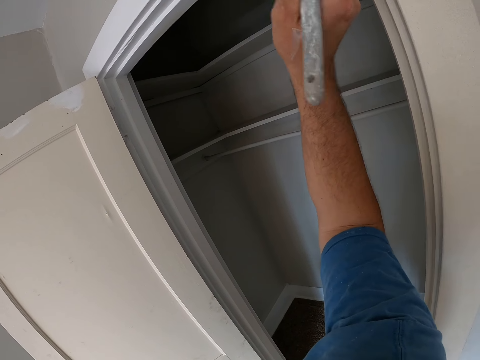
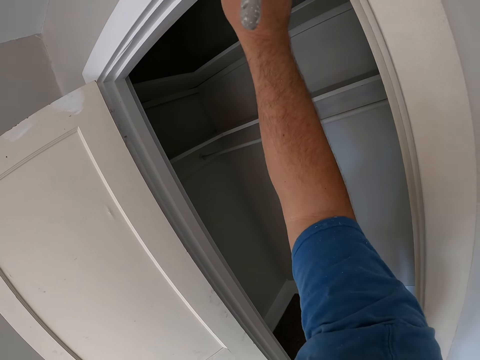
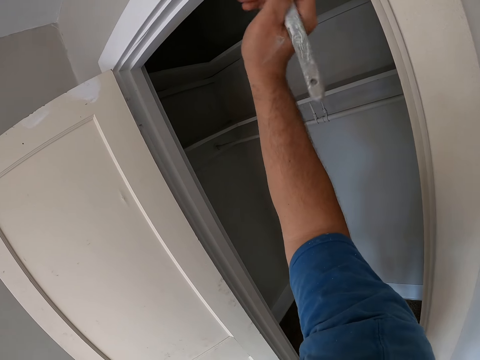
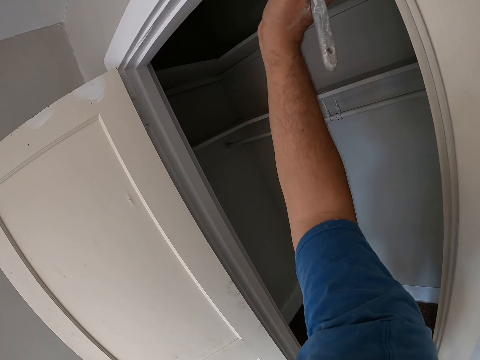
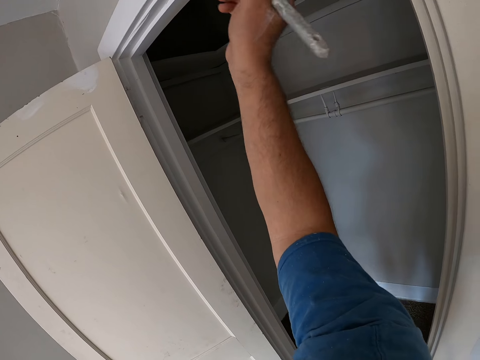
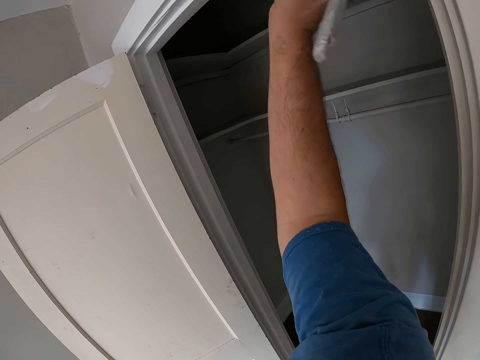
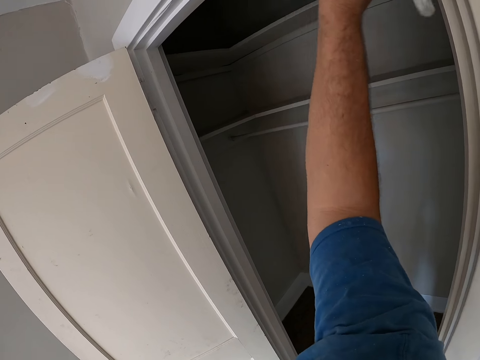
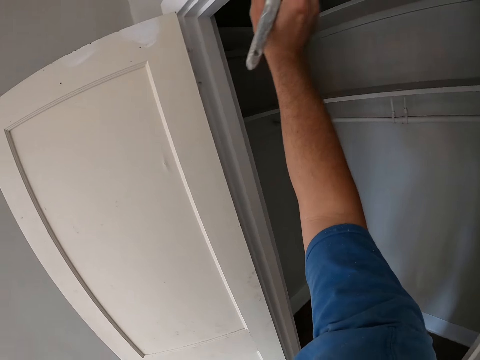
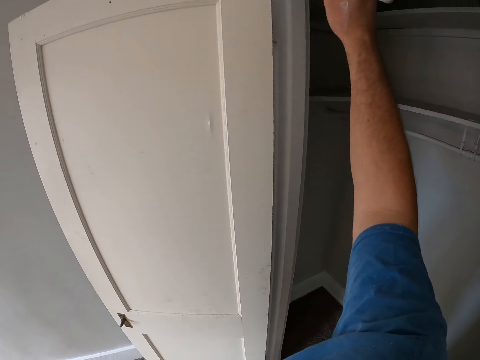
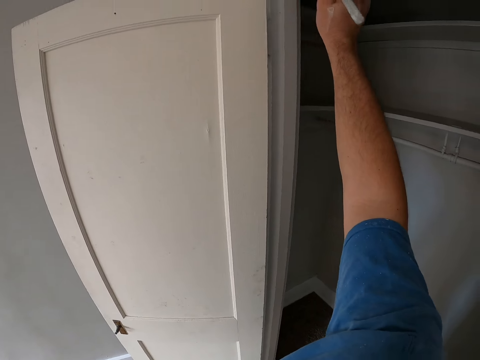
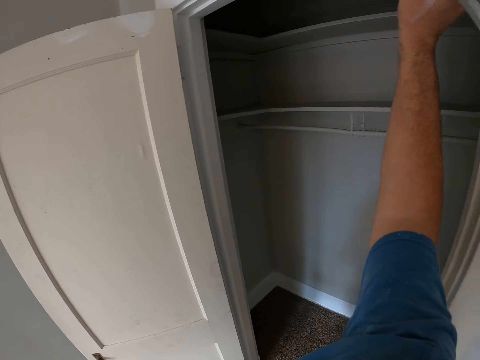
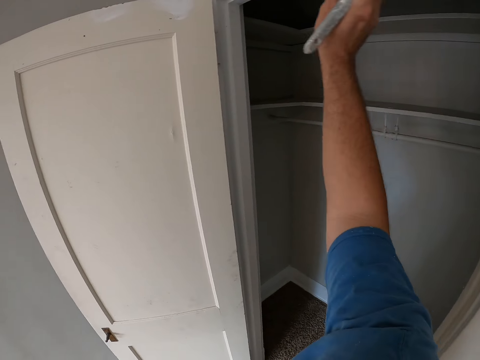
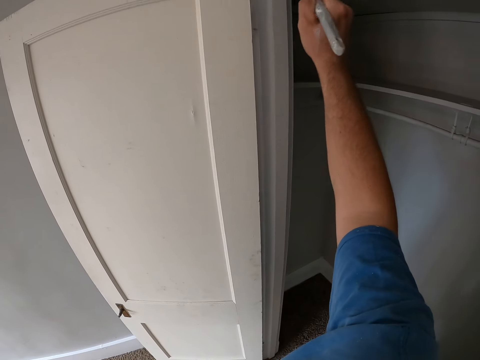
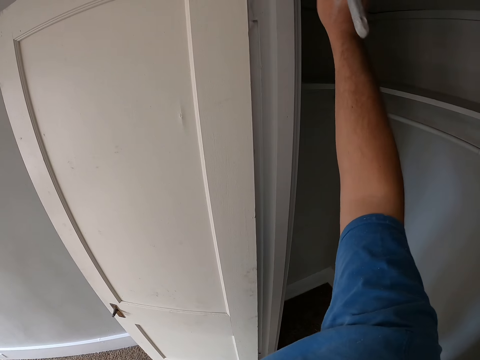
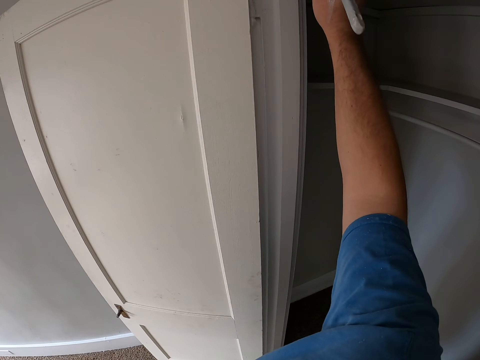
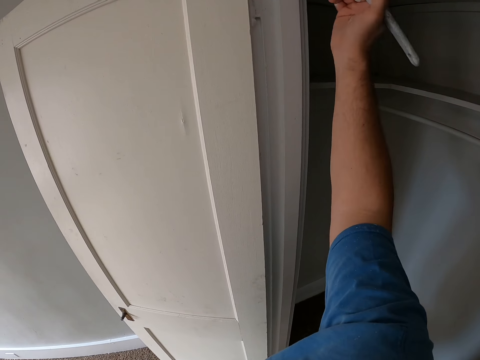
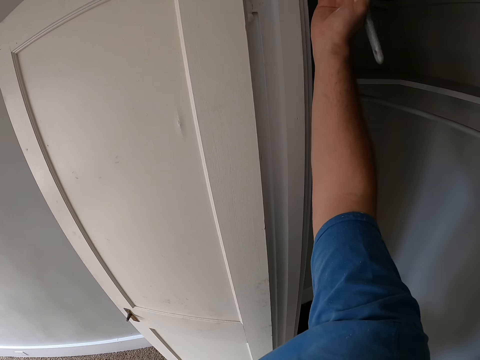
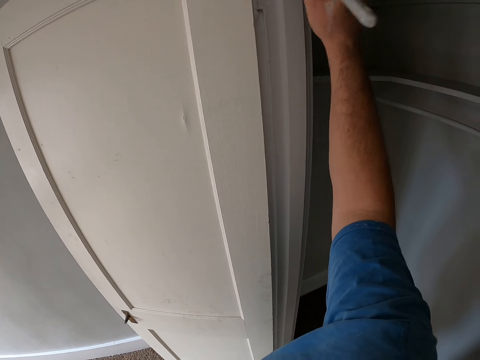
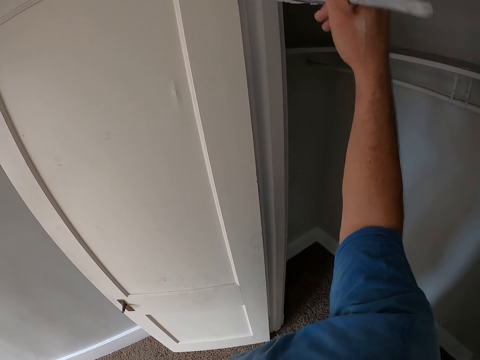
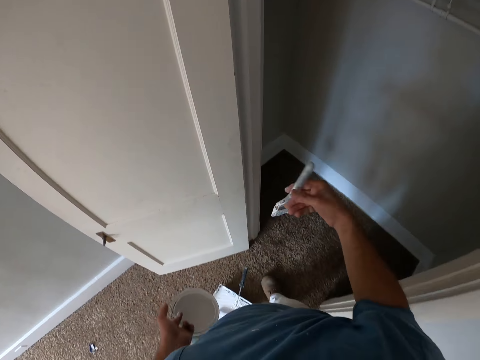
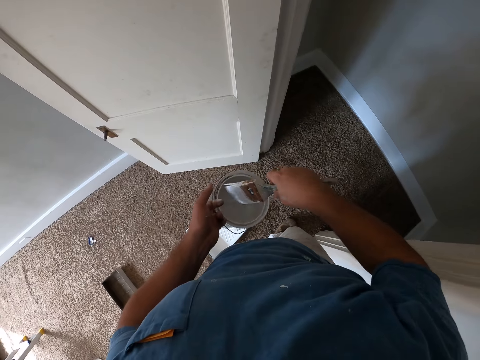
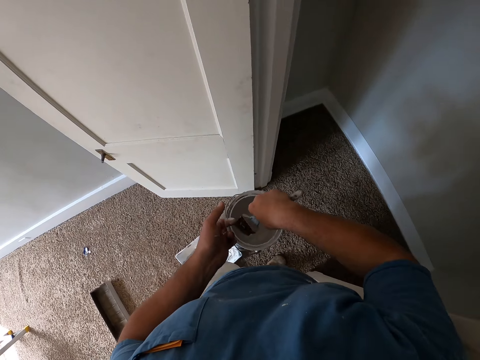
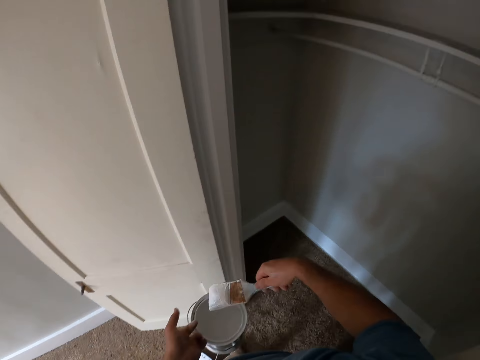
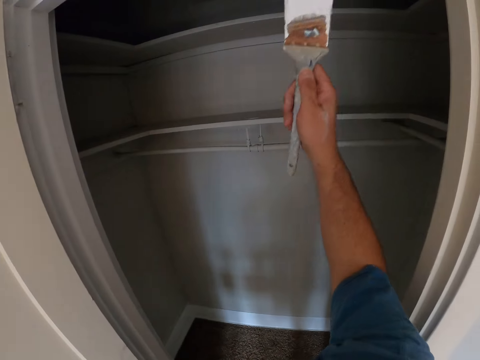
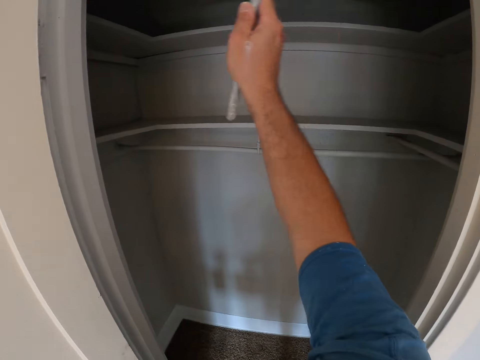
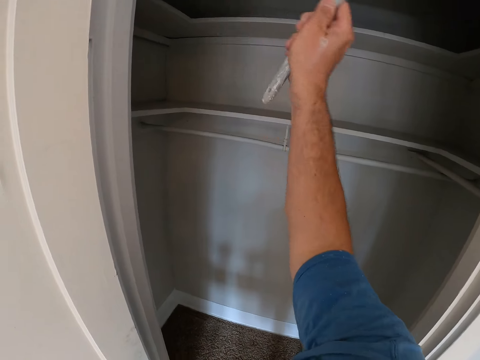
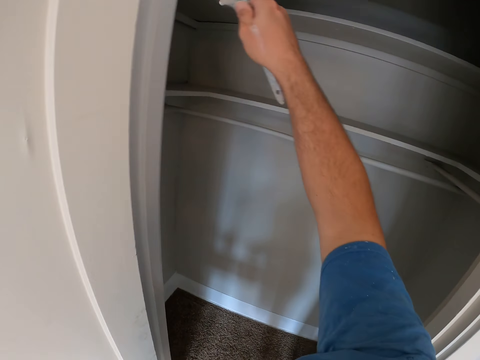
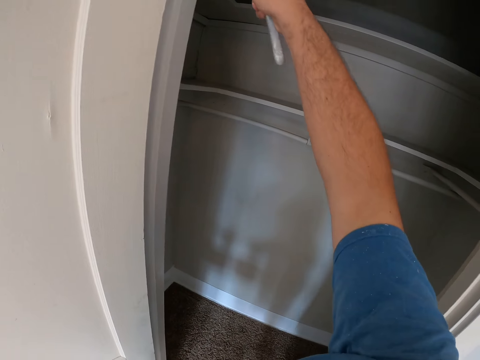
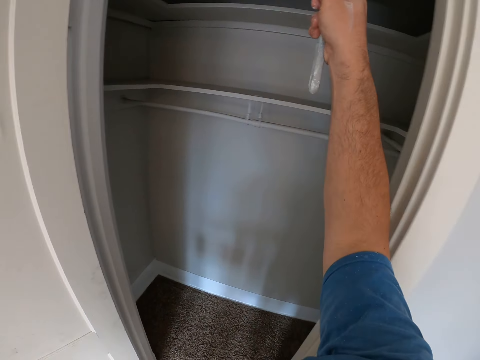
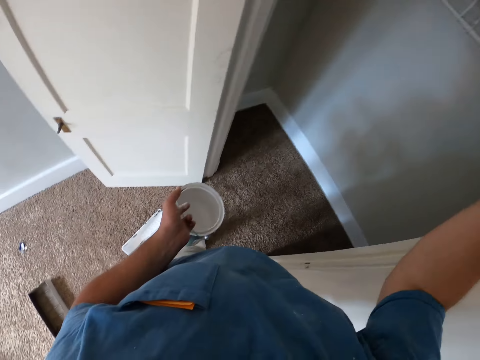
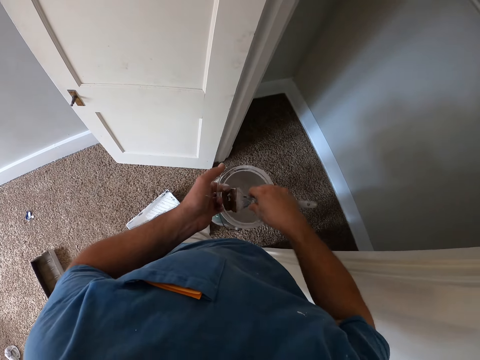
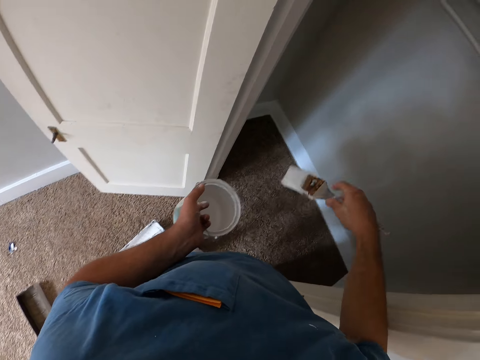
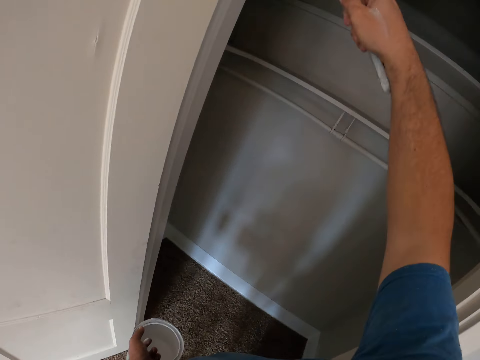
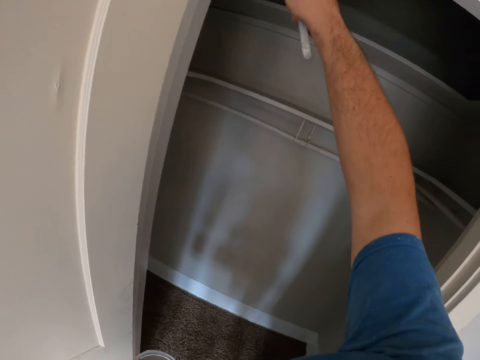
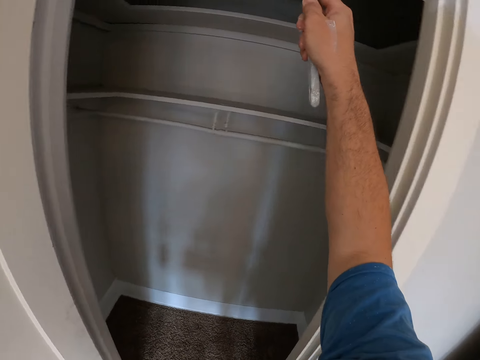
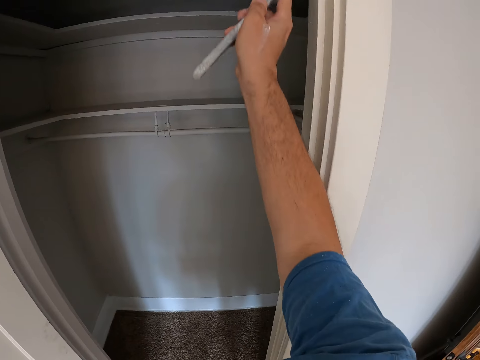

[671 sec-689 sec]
The camera wearer dips the paint brush inside the paint. He paints the corridor with the paint brush on his right hand. He dips the paint brush inside the paint. He paints the corridor with the paint brush on his right hand.

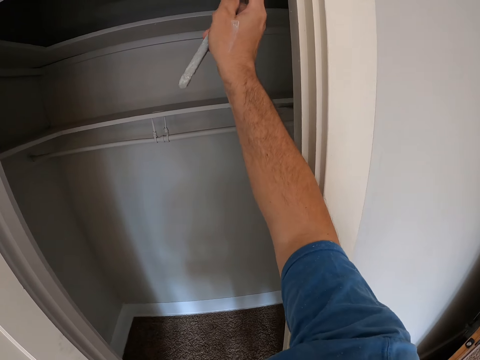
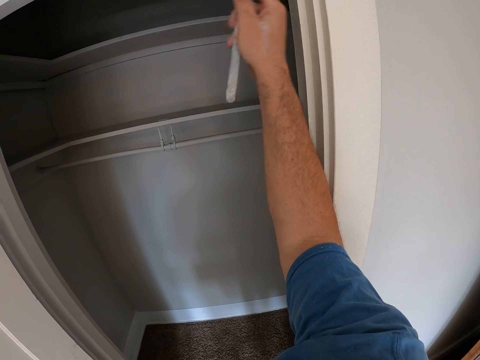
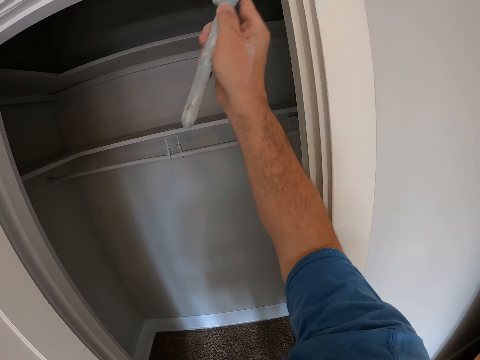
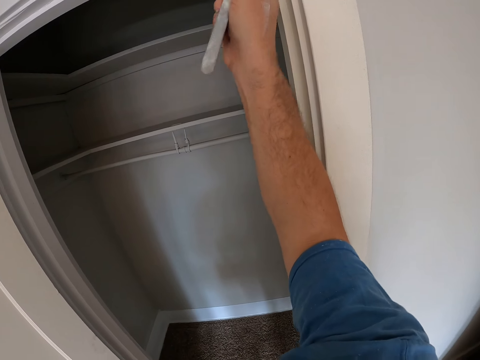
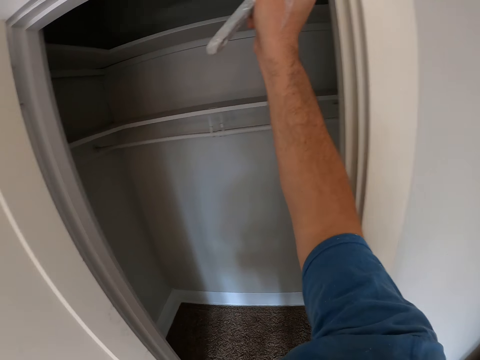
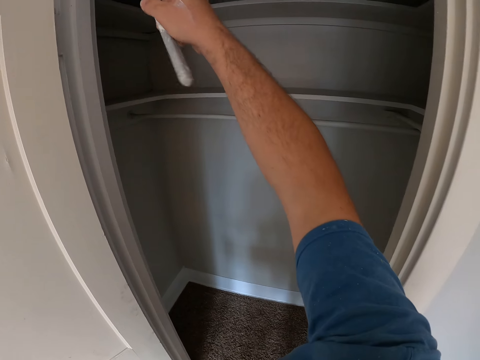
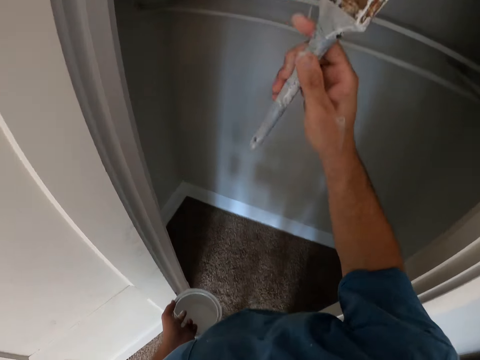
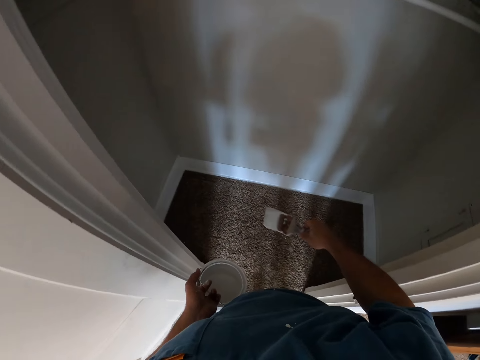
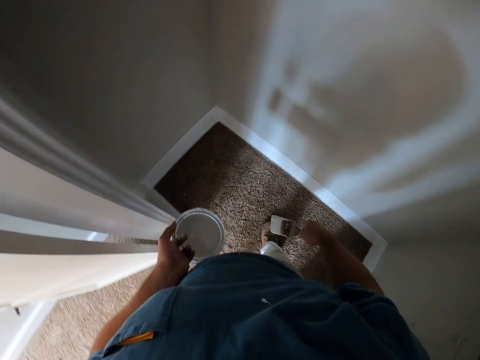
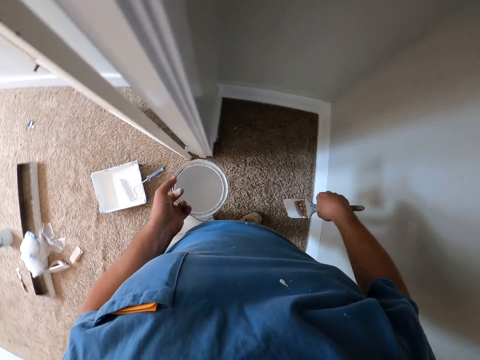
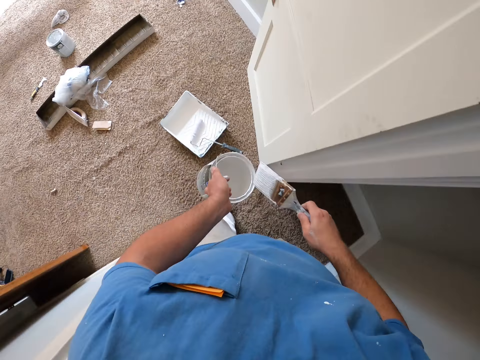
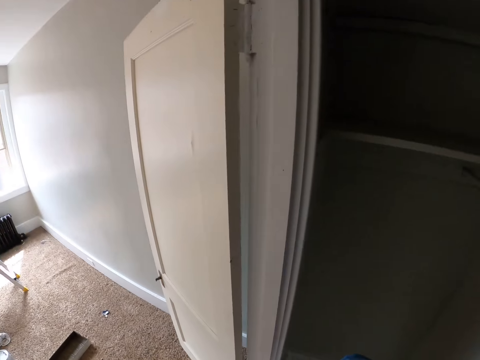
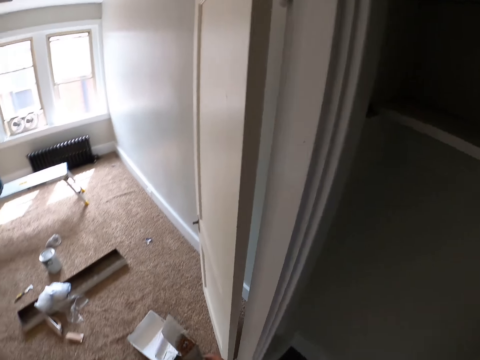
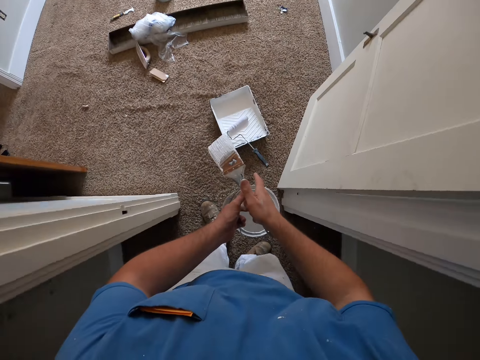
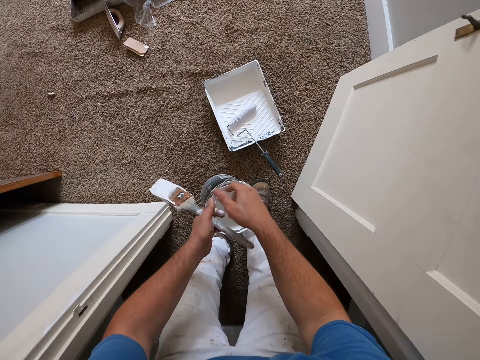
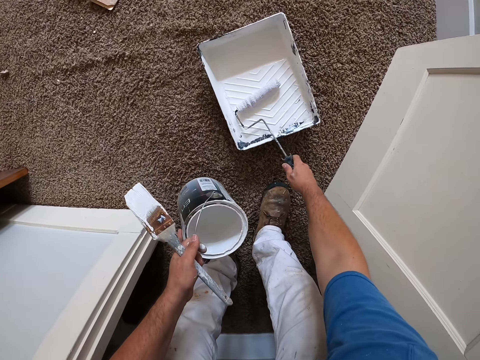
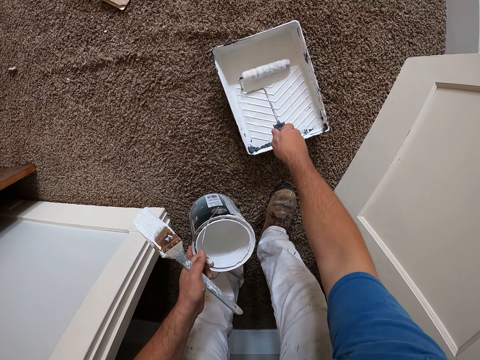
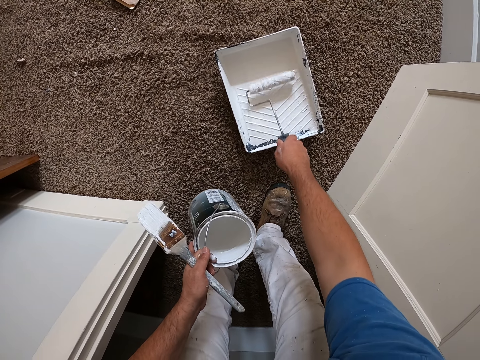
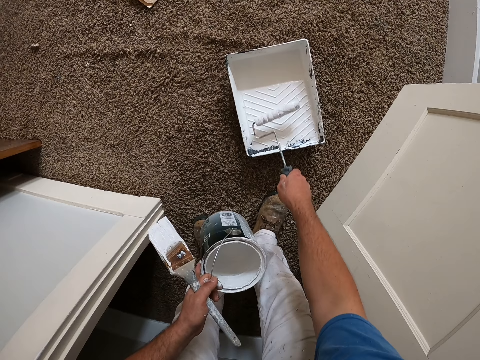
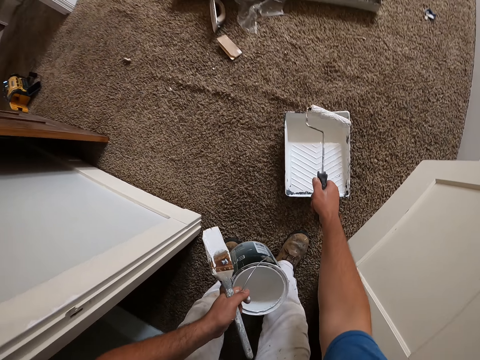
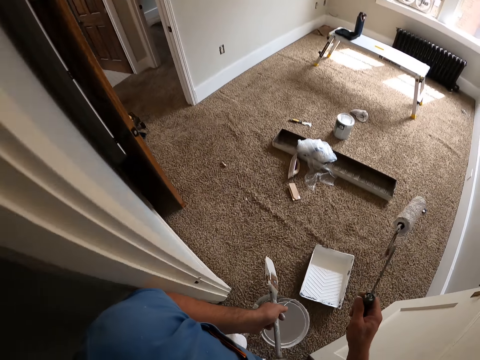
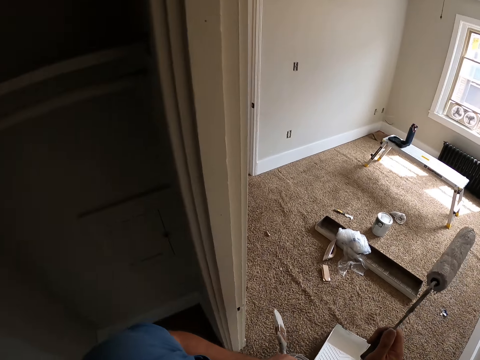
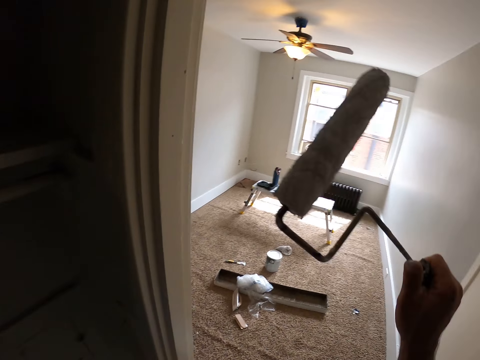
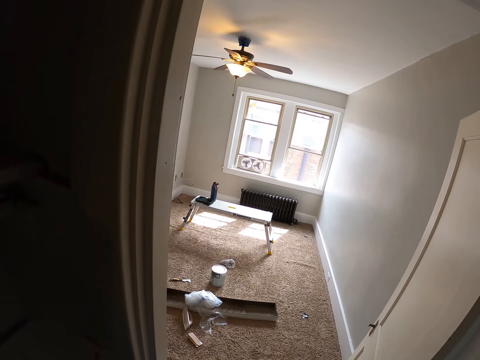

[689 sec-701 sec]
The camera wearer looks around the cabinet. He passes the paint brush on his left hand to his right hand. He picks up the paint roller brush inside the paint on the floor. He moves the paint roller brush inside the paint. He removes the paint brush from the paint.
